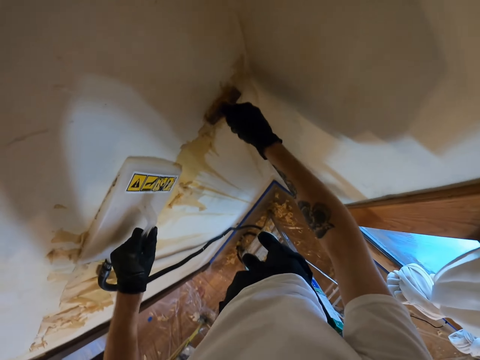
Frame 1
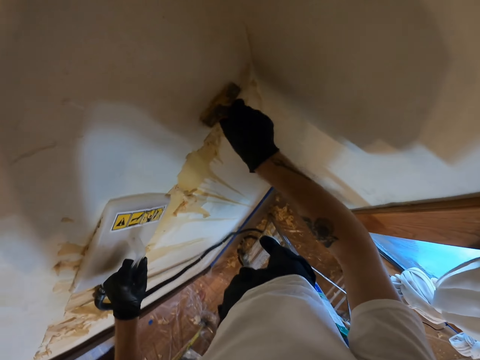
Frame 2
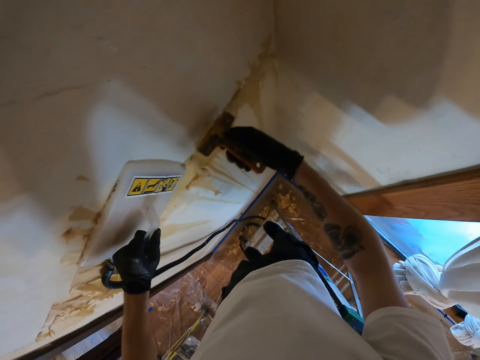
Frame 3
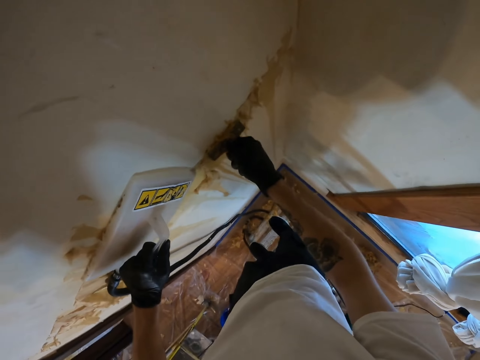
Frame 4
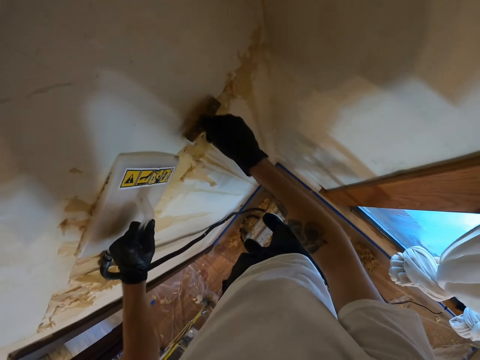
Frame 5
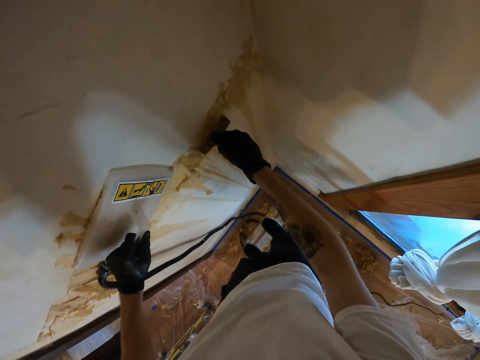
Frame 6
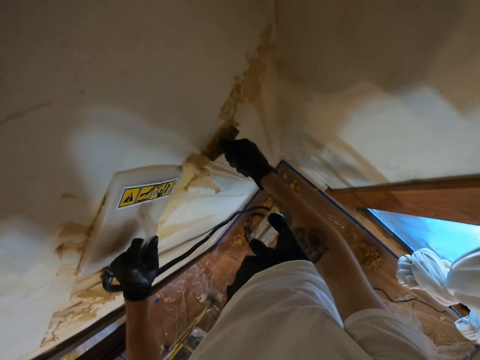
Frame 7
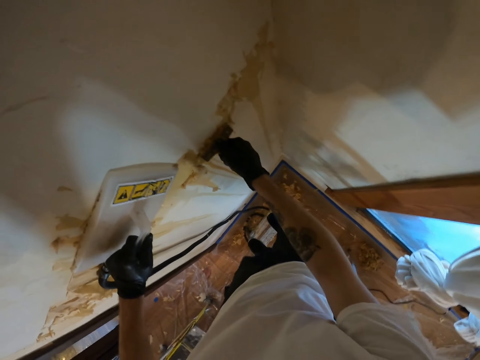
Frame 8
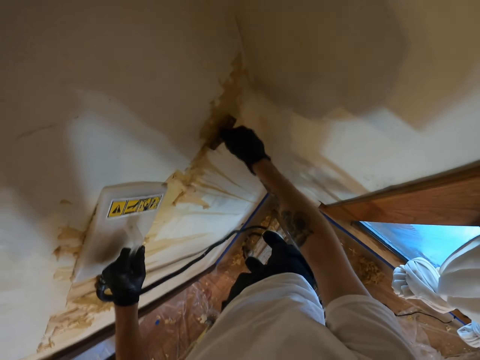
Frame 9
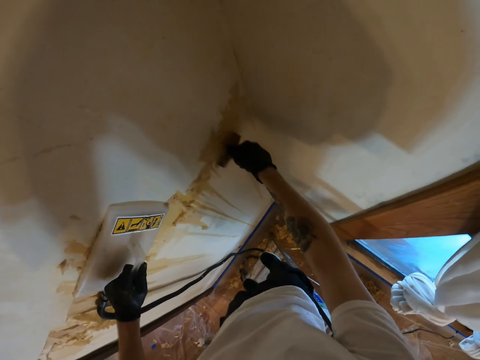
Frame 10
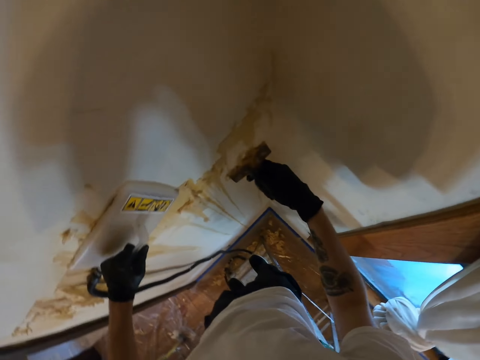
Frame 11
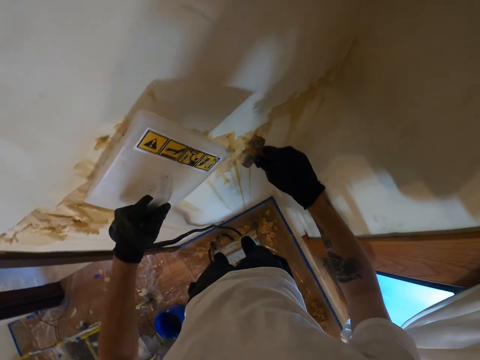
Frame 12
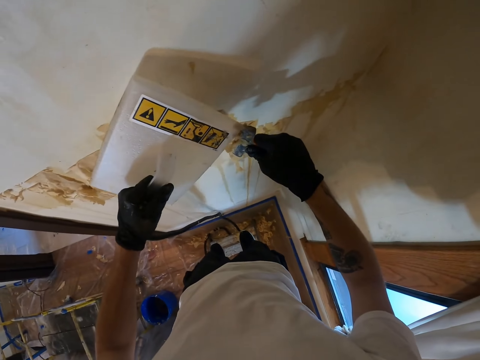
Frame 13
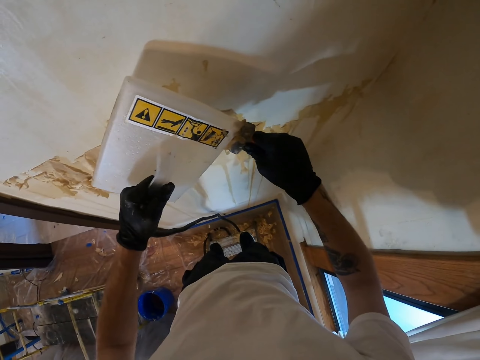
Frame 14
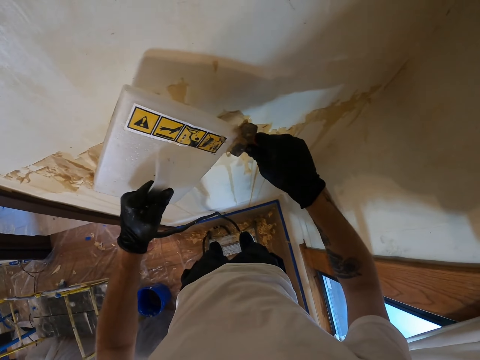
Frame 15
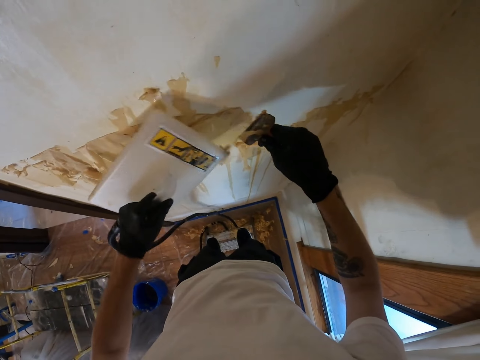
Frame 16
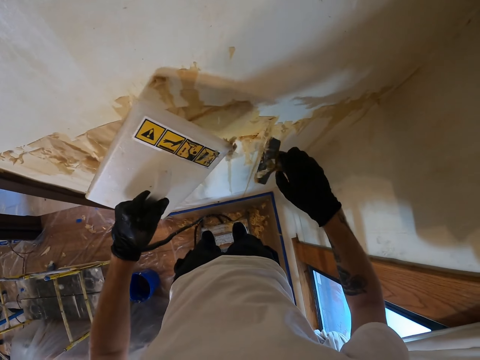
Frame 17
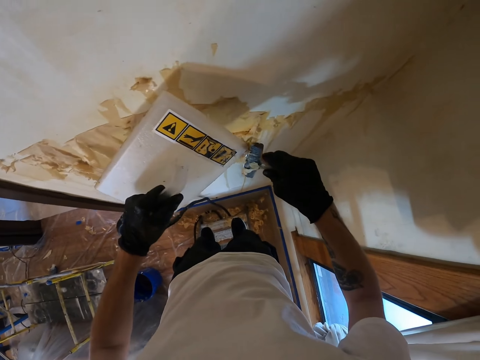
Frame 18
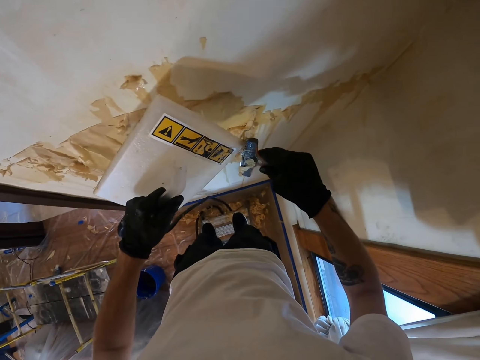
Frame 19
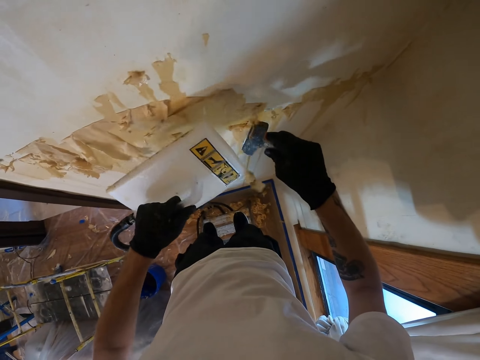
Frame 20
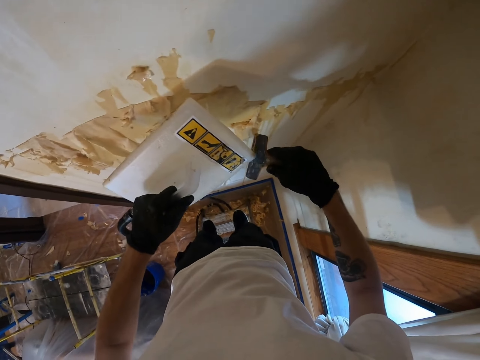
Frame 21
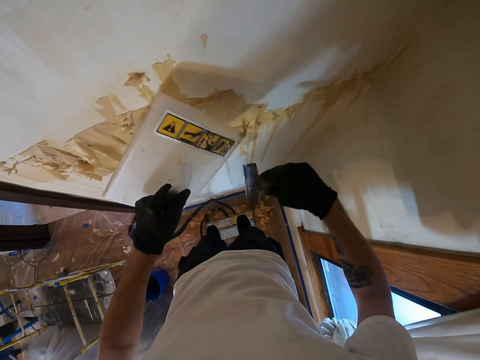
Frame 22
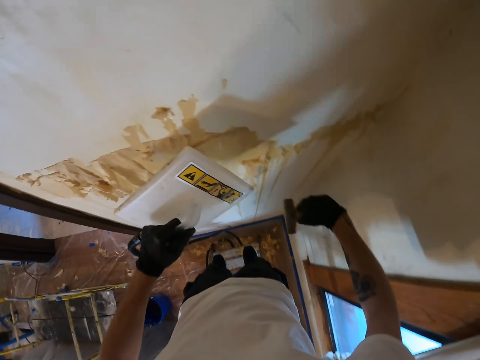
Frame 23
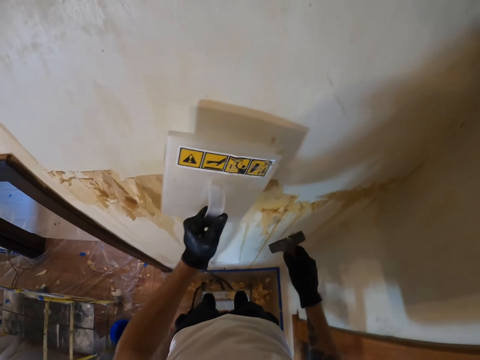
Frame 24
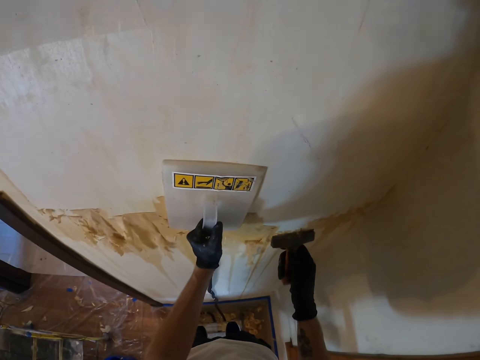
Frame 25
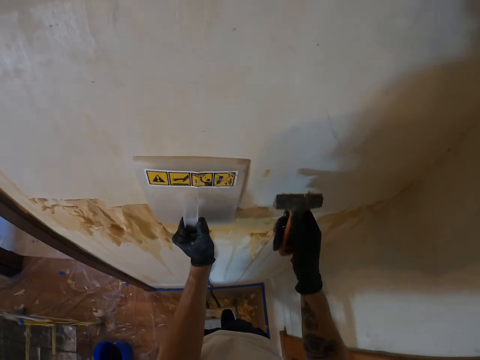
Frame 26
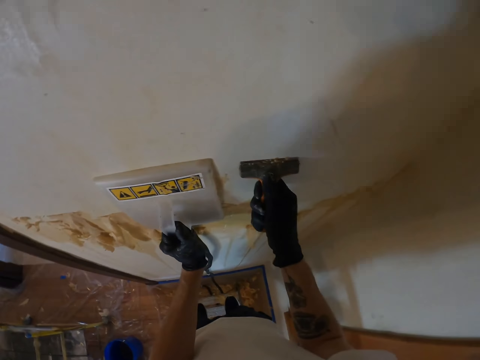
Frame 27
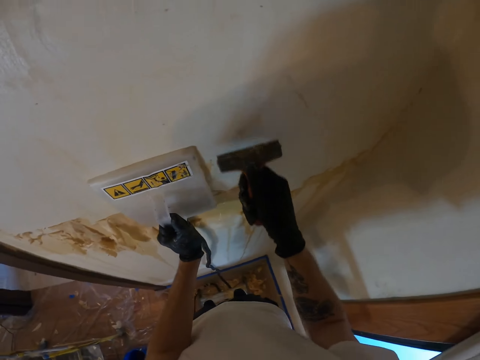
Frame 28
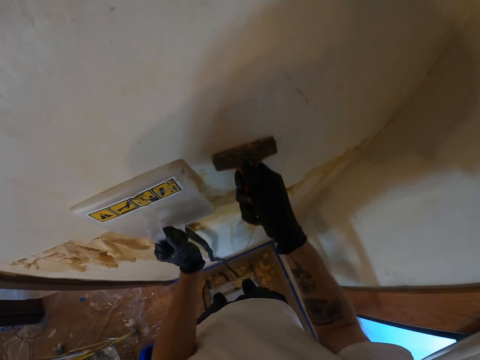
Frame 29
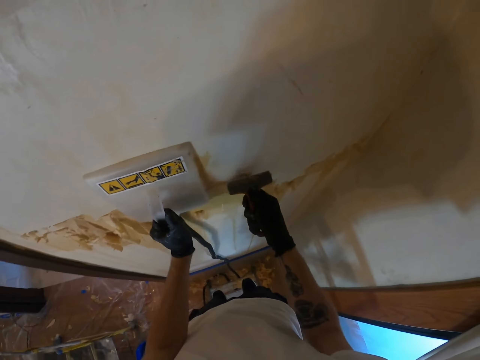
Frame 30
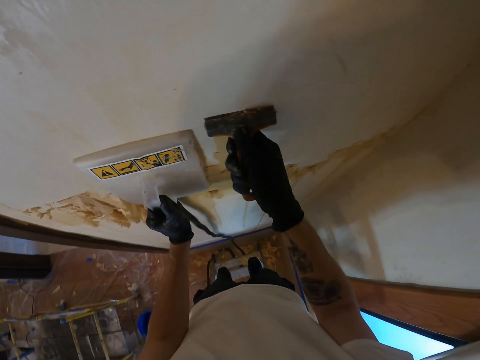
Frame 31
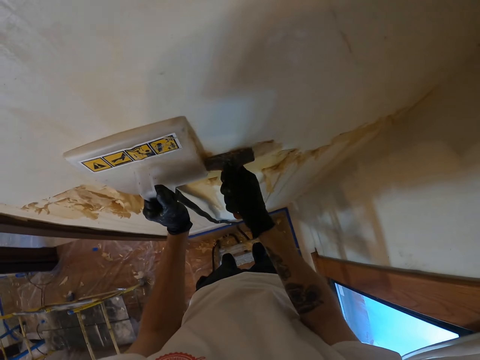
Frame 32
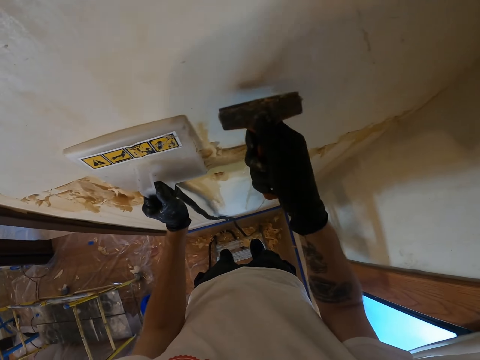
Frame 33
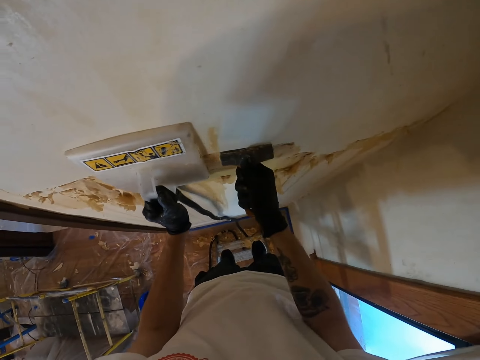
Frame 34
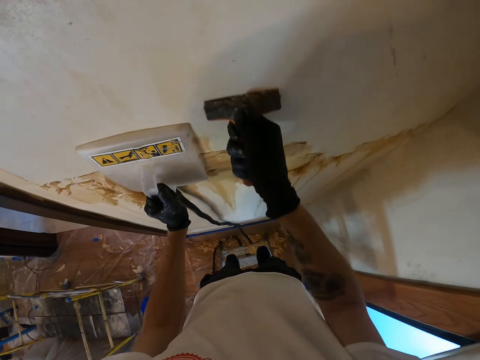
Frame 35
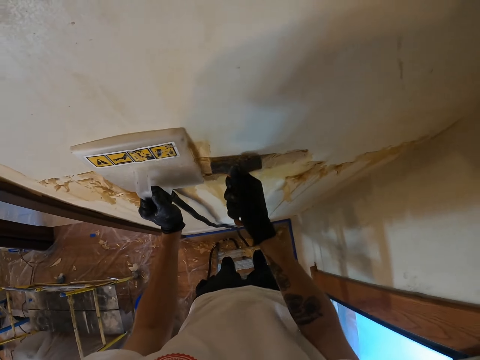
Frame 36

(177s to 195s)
The camera wearer wipes the scraper with the wallpaper remover. They put the wallpaper remover on the wallpaper. They scrub the wallpaper with the scraper.

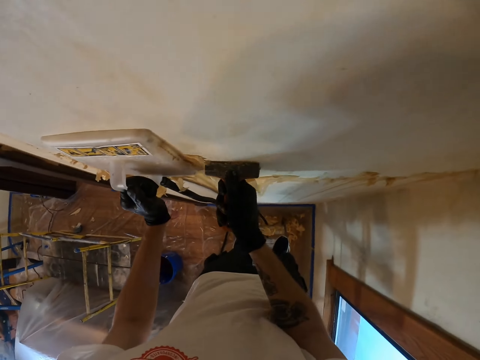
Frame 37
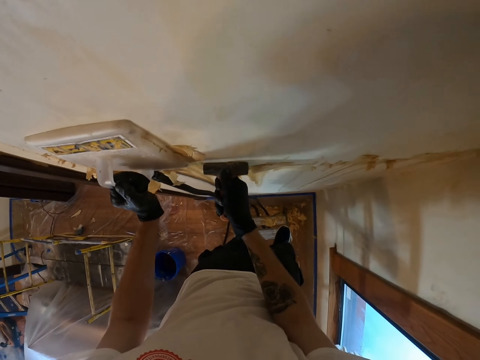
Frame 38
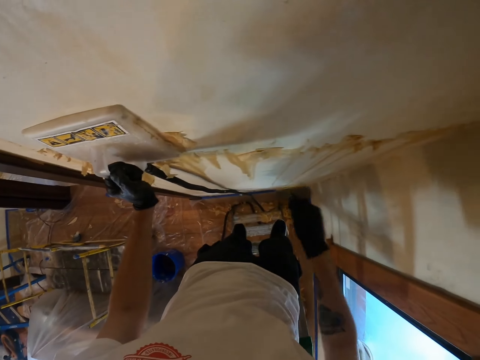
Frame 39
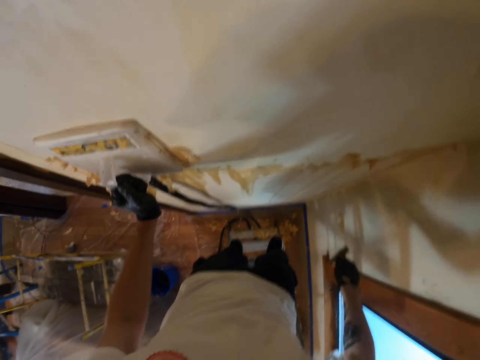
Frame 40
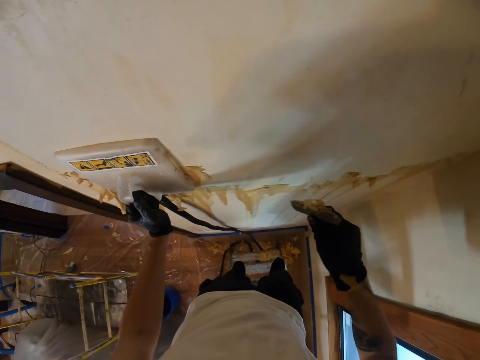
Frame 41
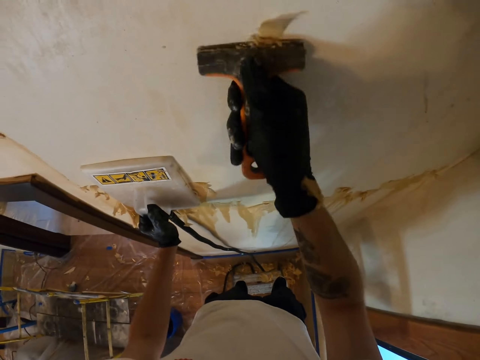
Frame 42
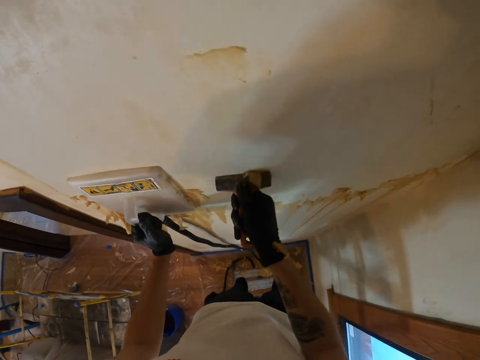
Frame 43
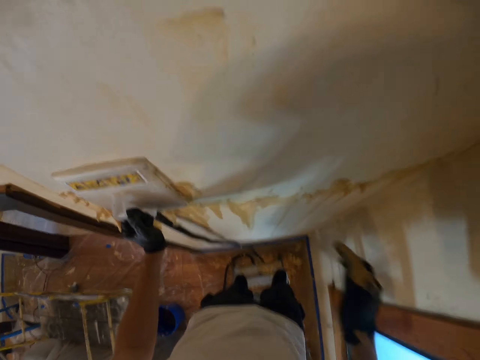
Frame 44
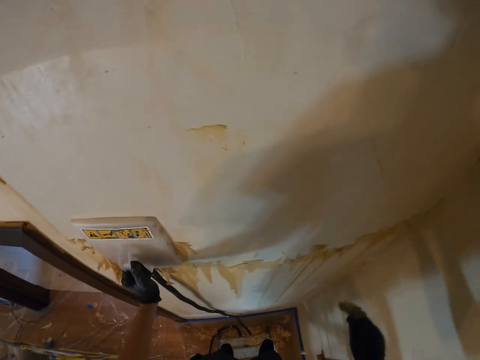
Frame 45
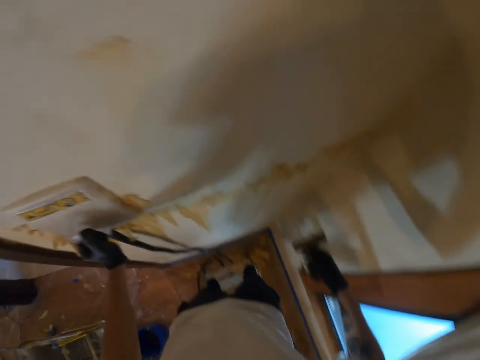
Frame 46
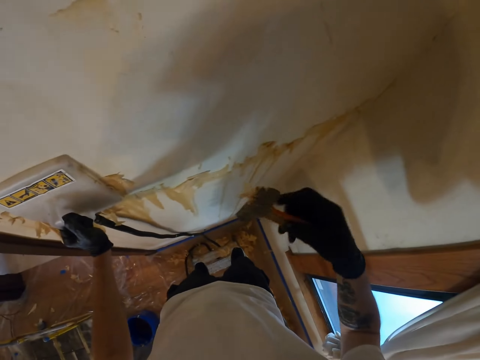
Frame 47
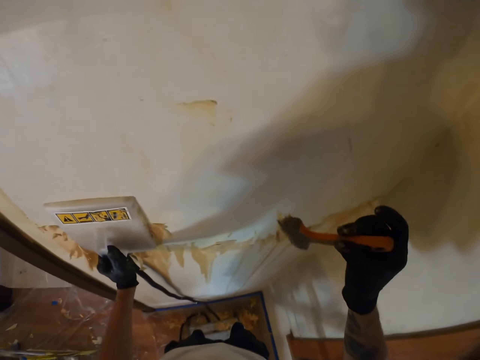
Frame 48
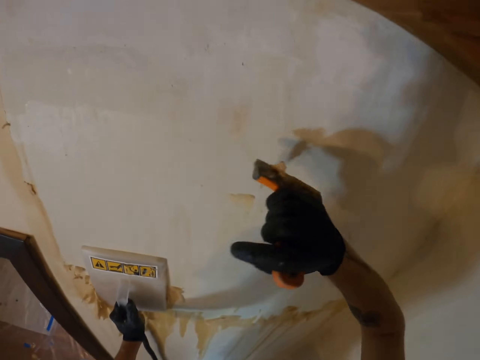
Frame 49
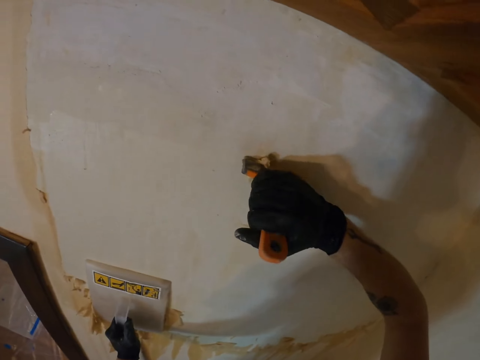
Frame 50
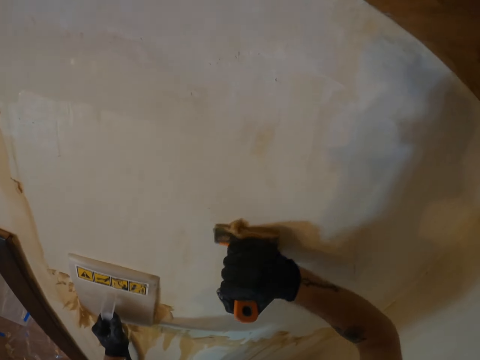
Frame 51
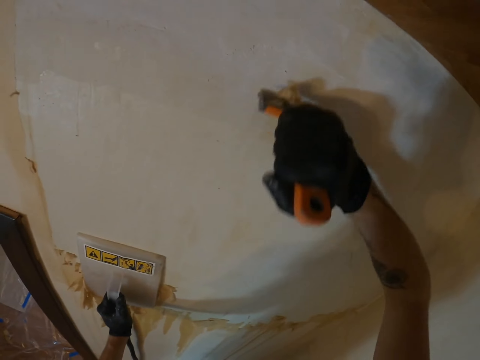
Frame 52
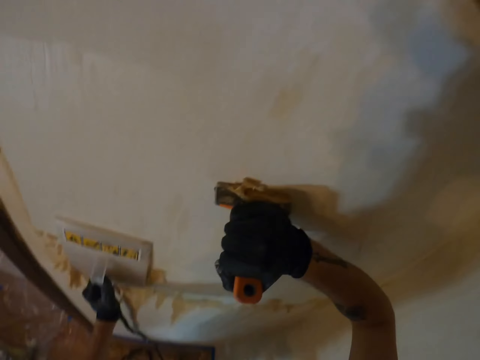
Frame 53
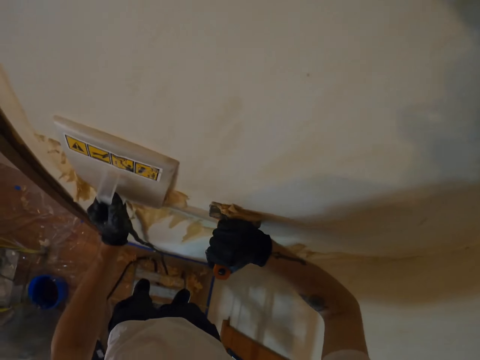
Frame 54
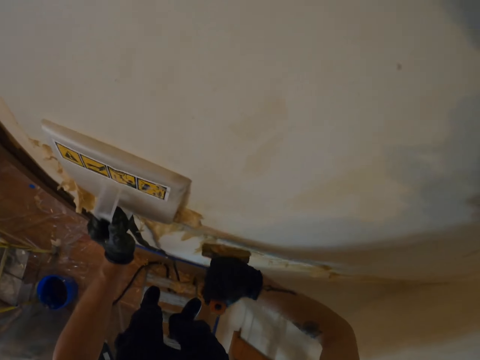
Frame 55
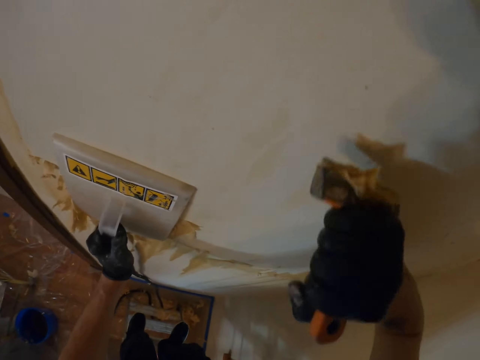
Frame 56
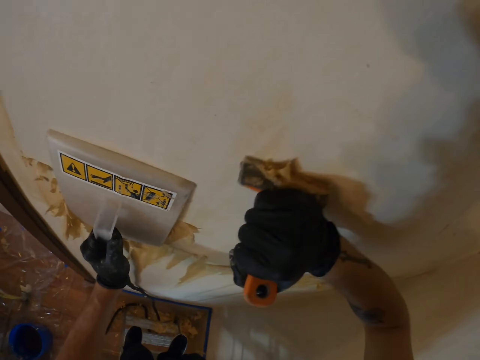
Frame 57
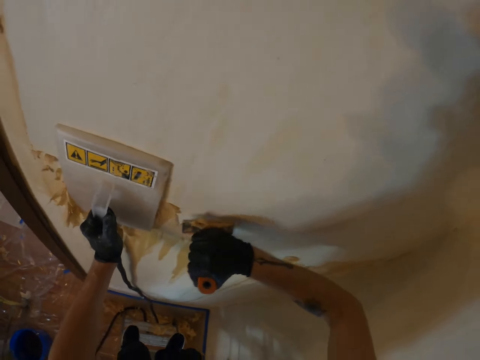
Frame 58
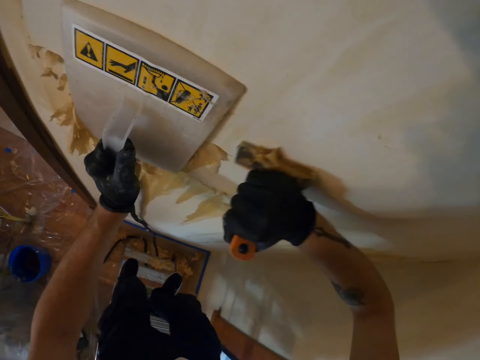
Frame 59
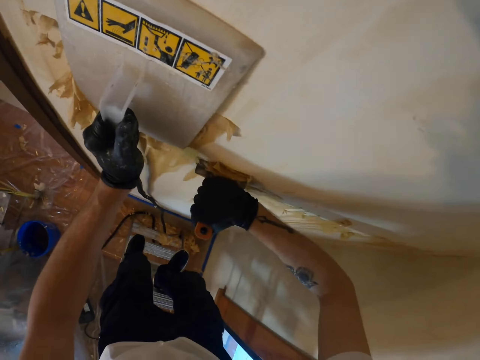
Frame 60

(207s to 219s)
The camera wearer removes something from the wall.
